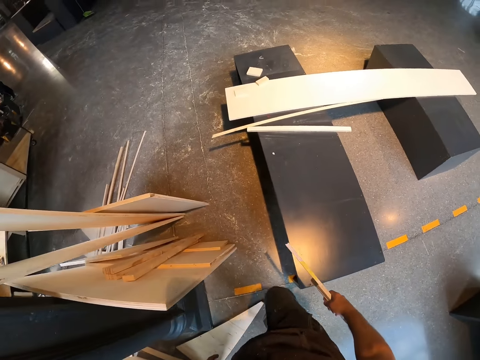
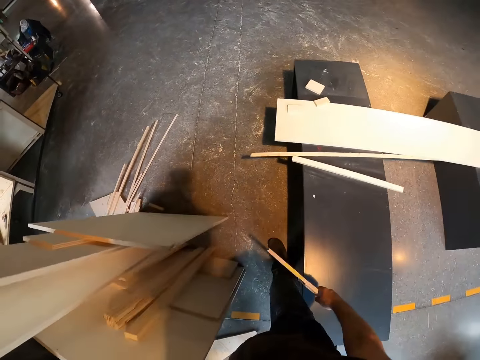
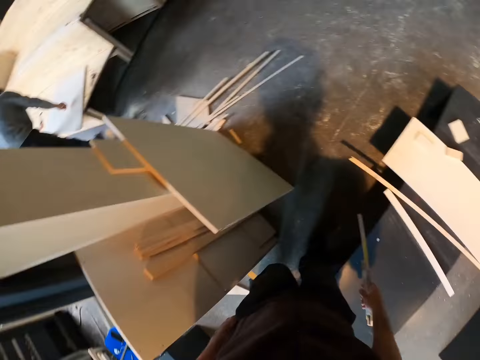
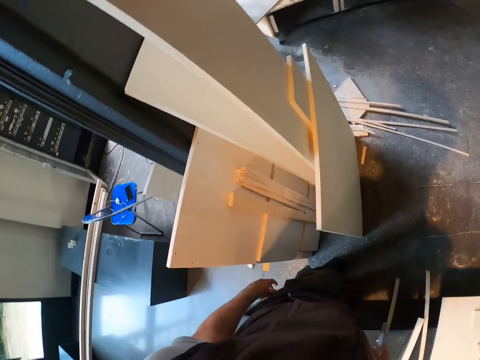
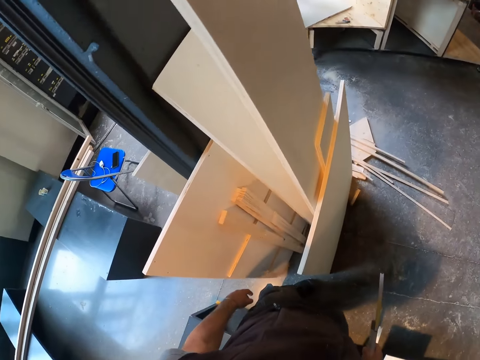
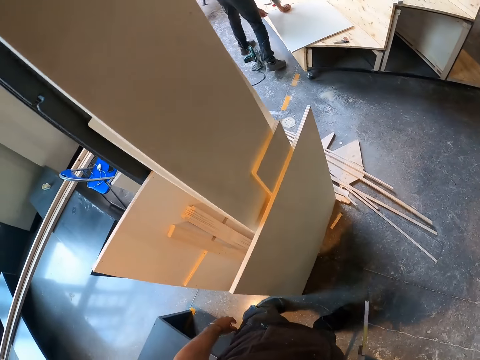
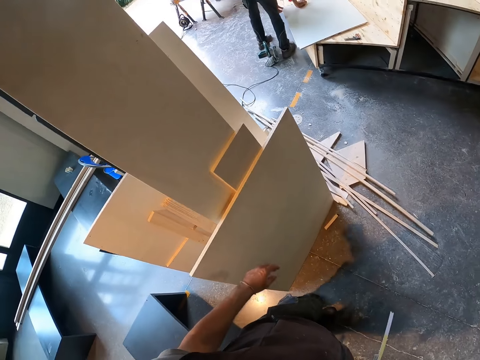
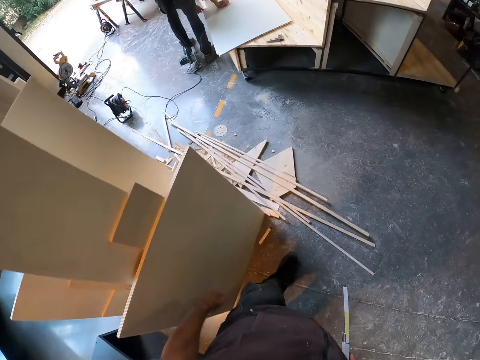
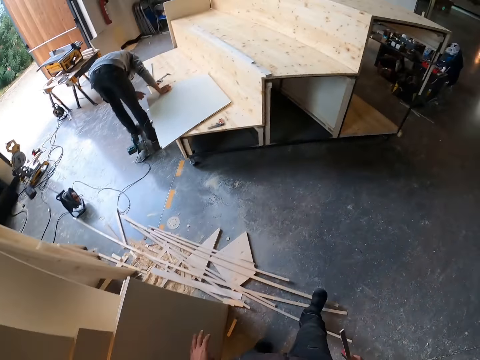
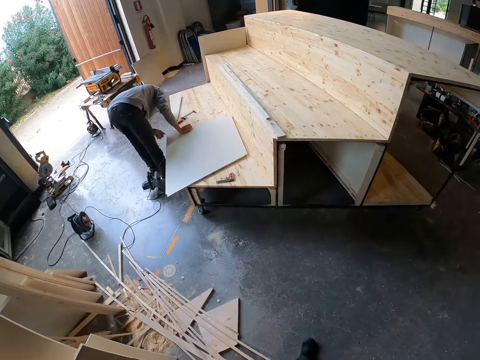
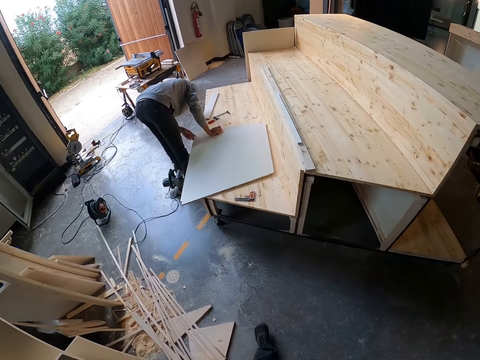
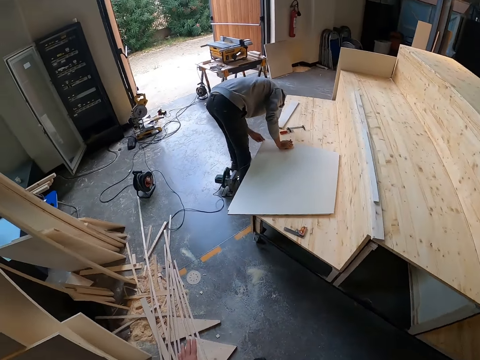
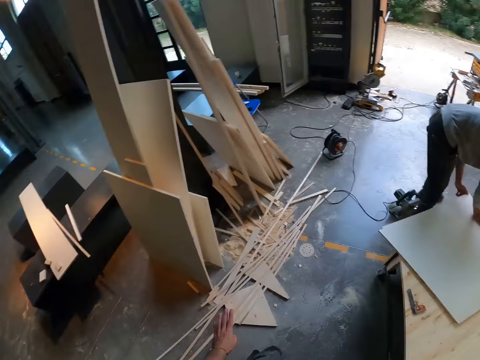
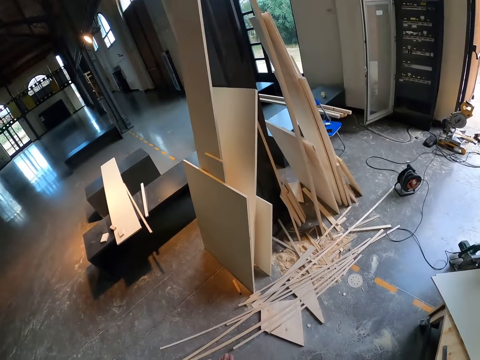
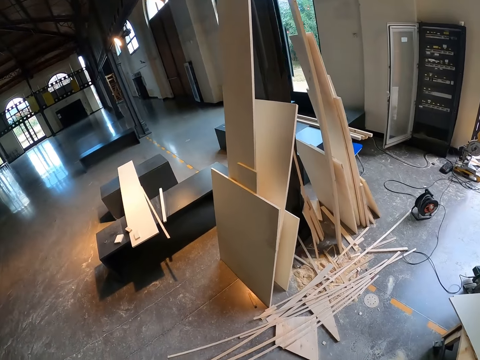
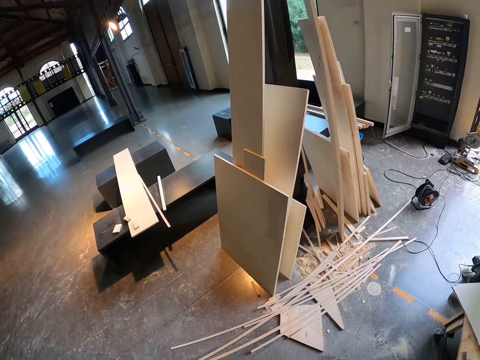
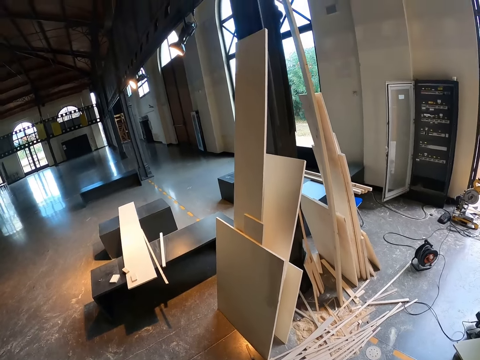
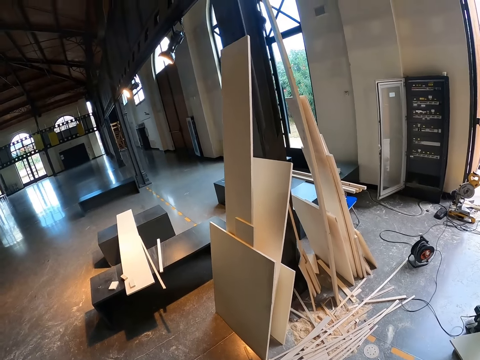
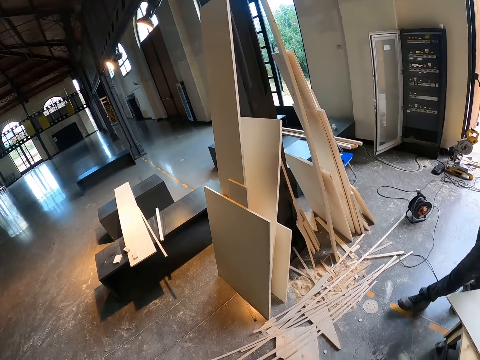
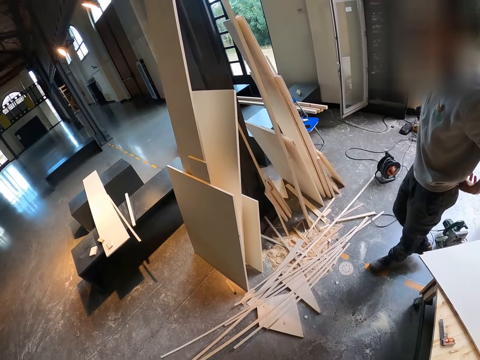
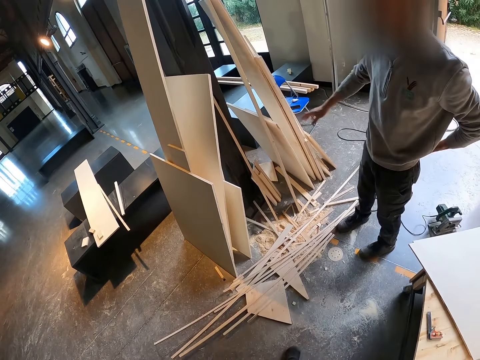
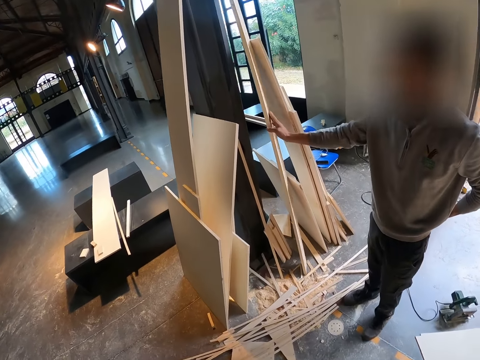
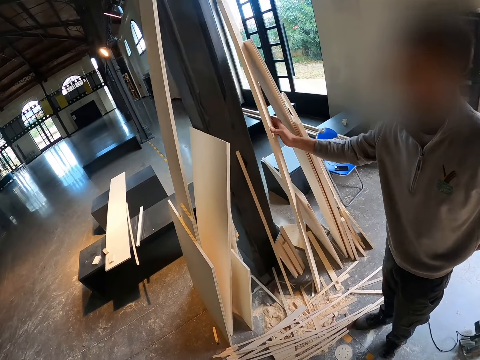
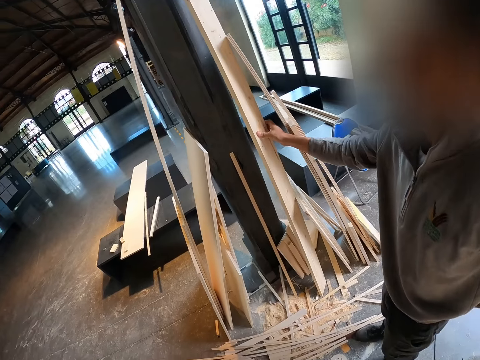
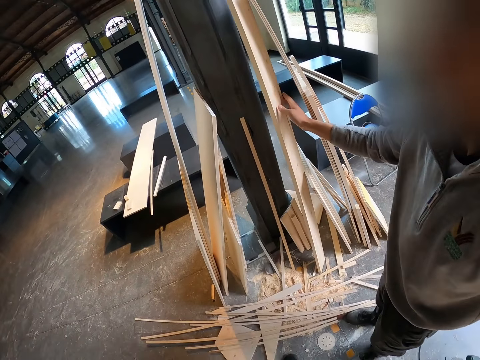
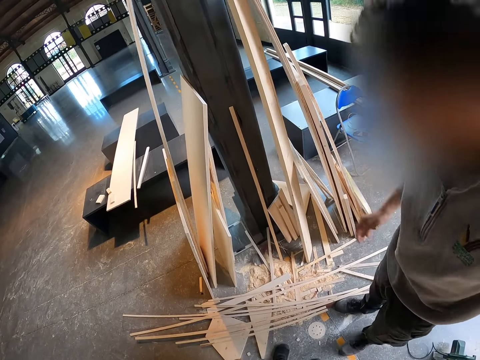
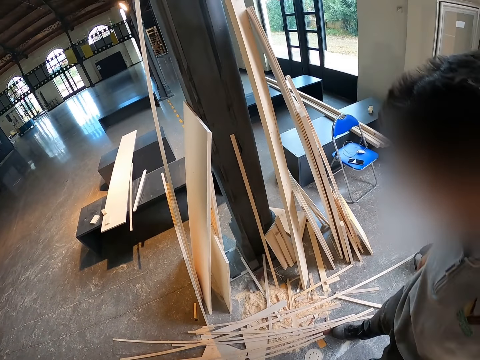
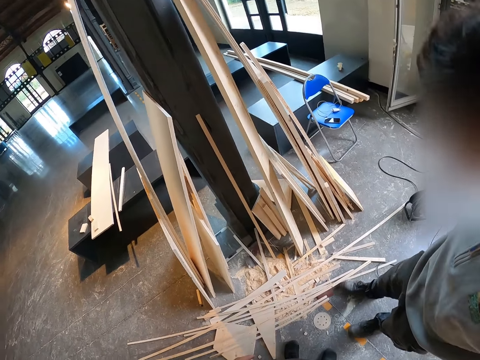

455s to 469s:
A man picks at the board on the wooden structure with his left hand. The man holds a plank on the floor with his right hand.

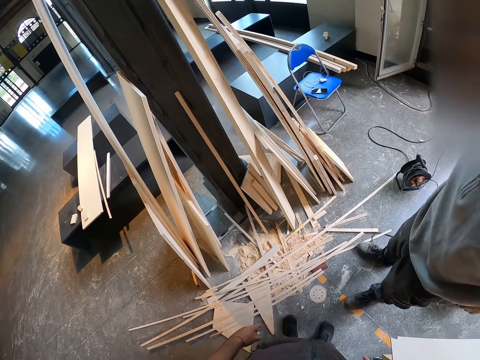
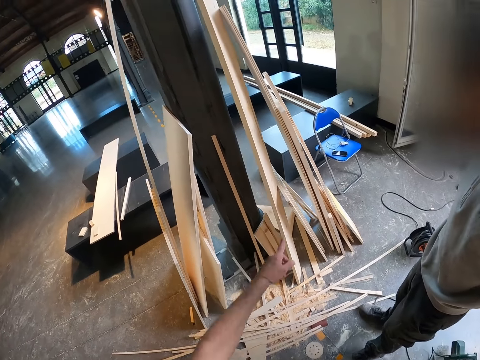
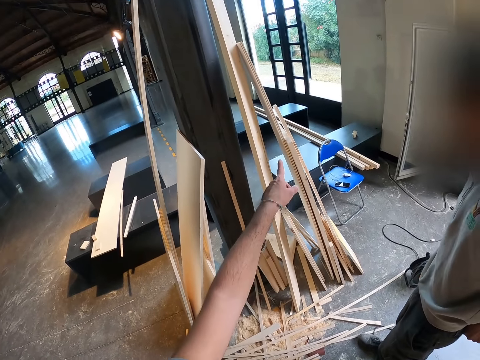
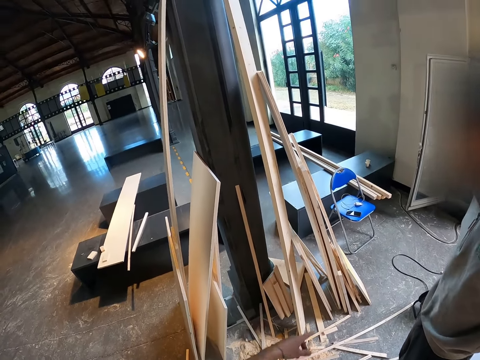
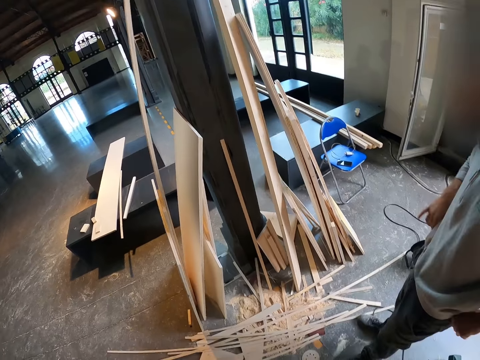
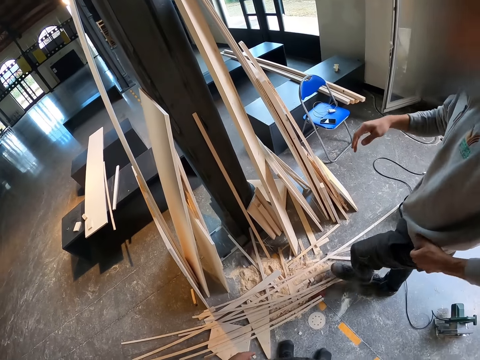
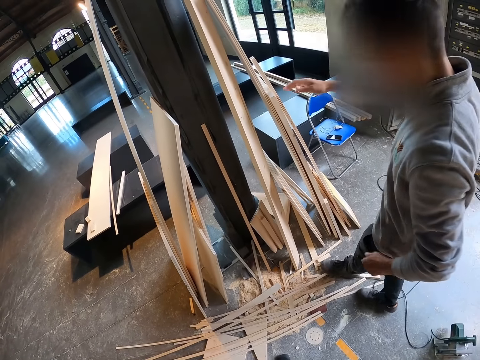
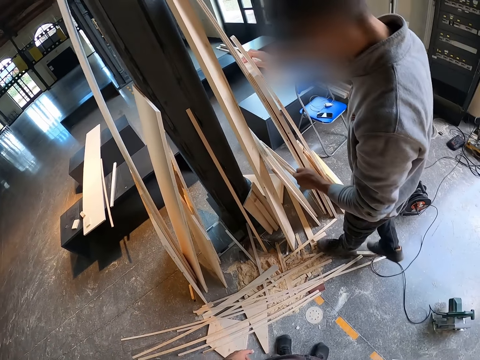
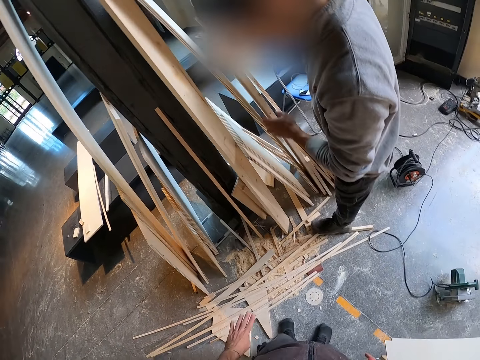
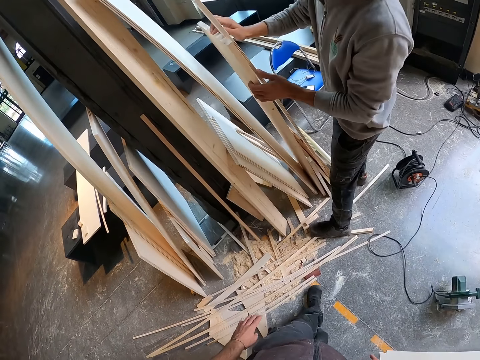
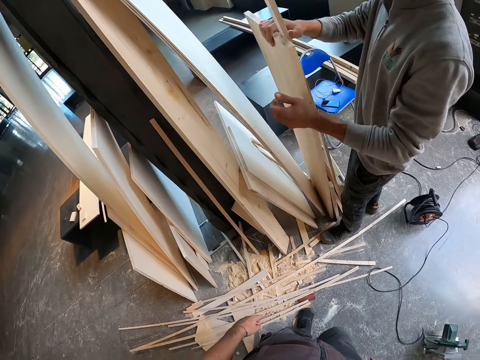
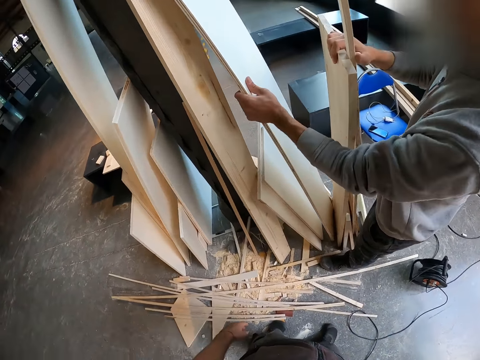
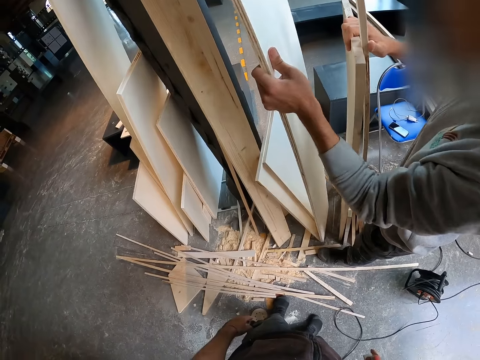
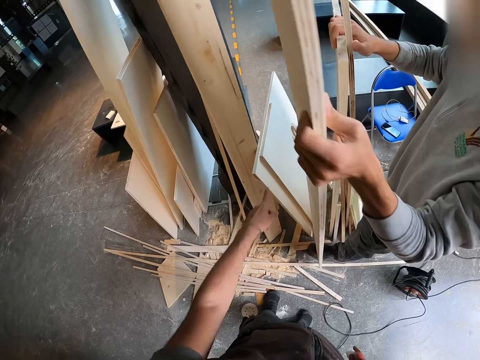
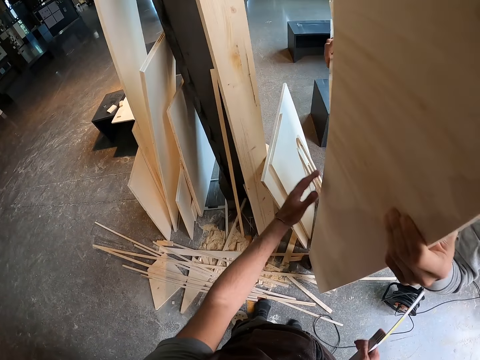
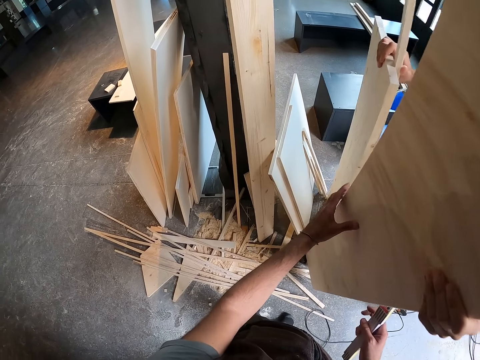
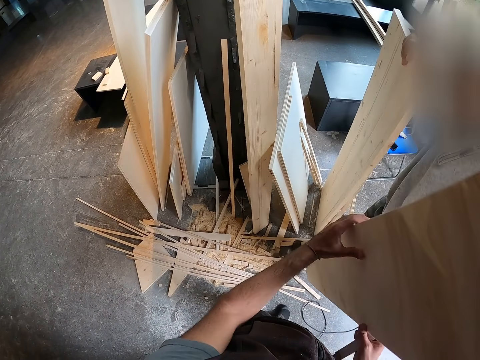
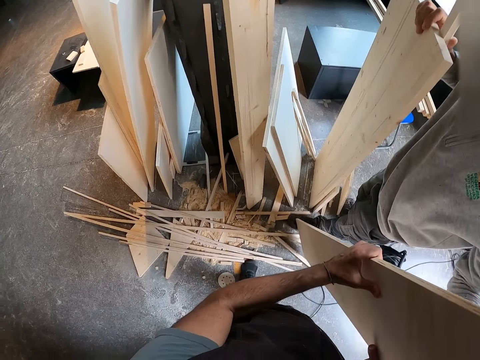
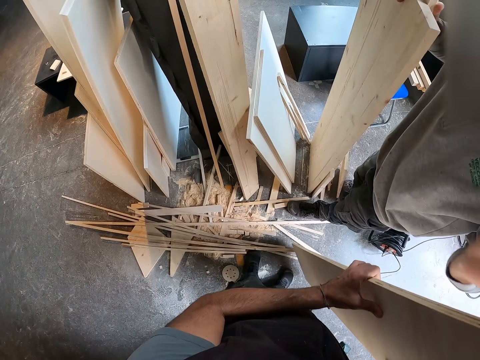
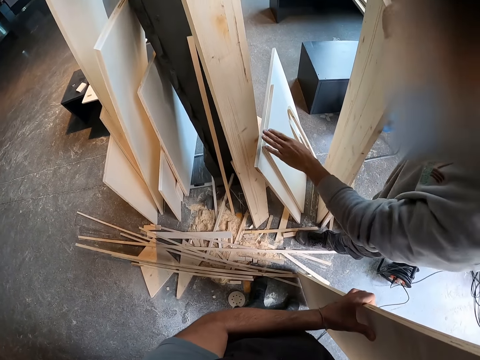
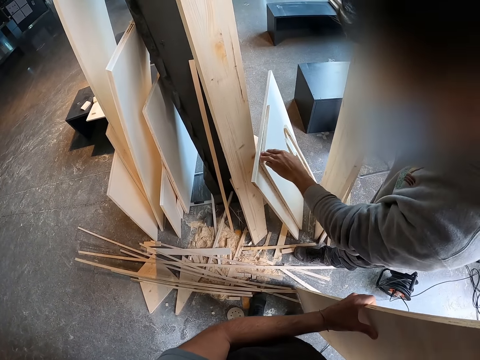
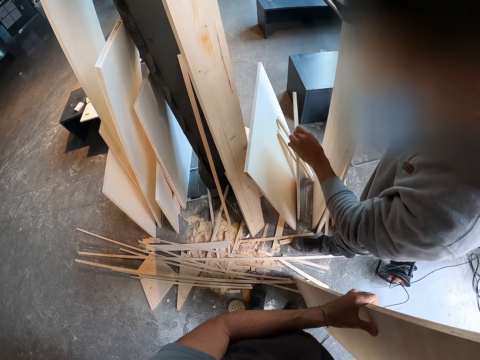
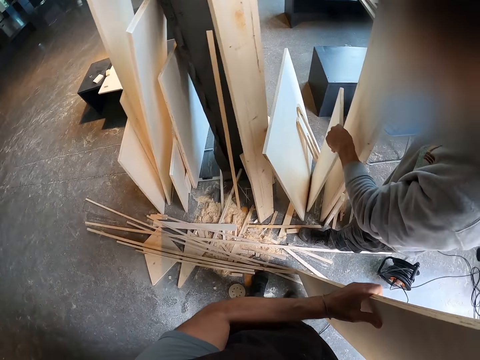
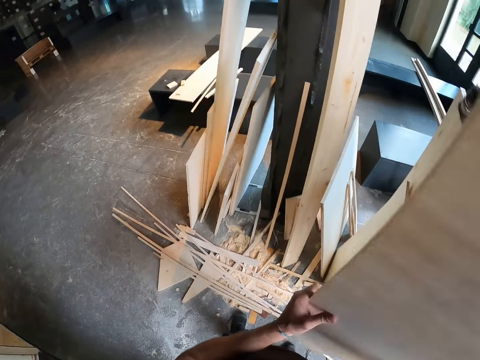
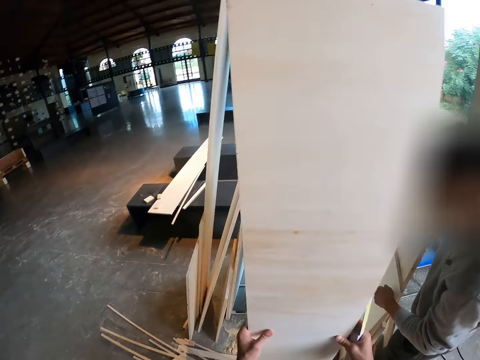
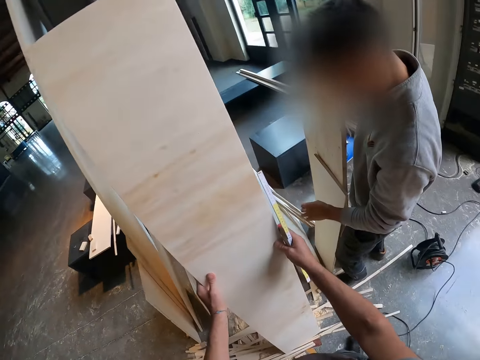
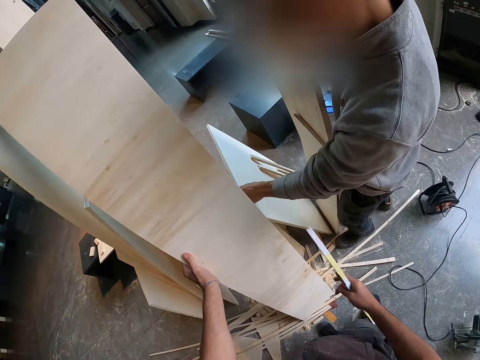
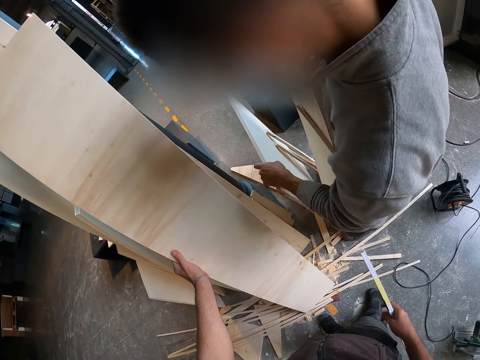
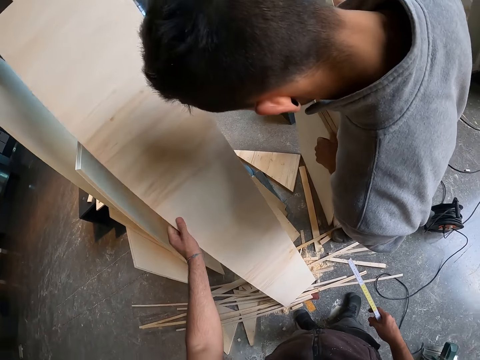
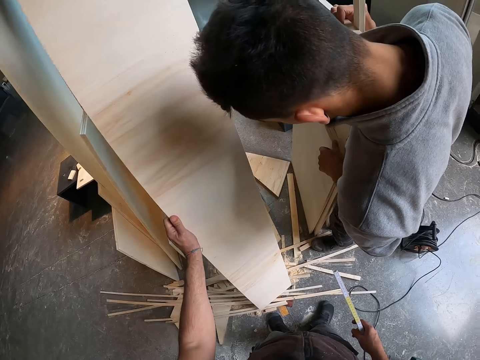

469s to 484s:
The camera wearer points the wood with the finger. A man holds the wood. The man moves some planks on the floor with both hands and picks a plank from the floor with his left hand. The camera wearer points the wood with the finger. They take the plank from the man with both hands. The man gives the camera wearer the wood. The man moves a plank on the floor with his left hand and holds the wood. The camera wearer drops the plank on the floor against the wall with both hands. The man moves a plank on the floor with his left hand.
